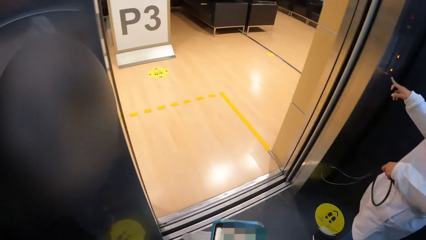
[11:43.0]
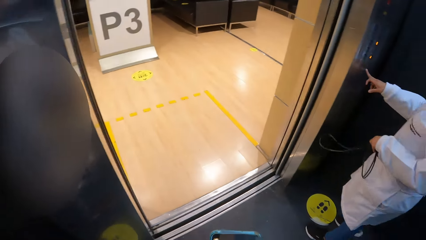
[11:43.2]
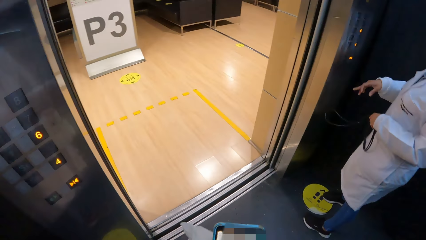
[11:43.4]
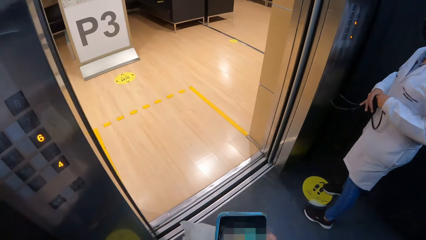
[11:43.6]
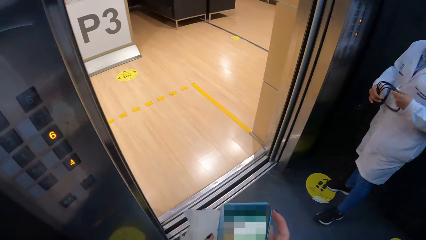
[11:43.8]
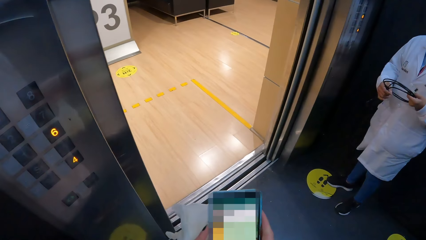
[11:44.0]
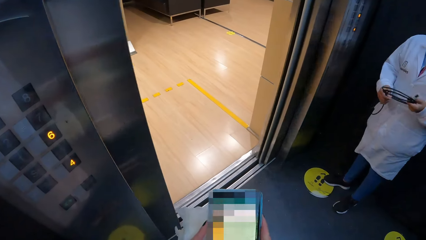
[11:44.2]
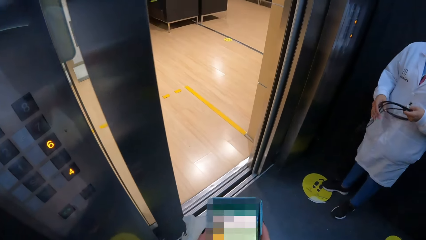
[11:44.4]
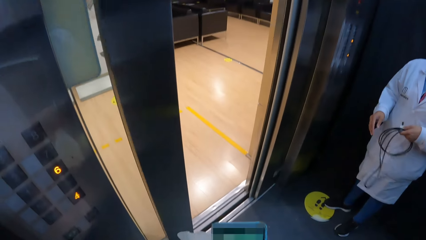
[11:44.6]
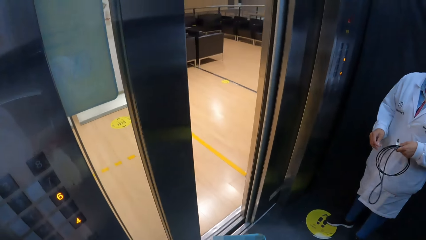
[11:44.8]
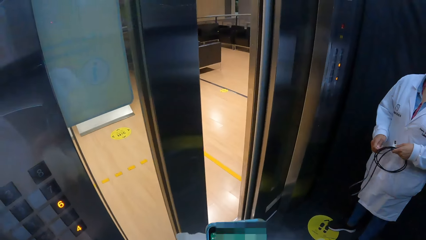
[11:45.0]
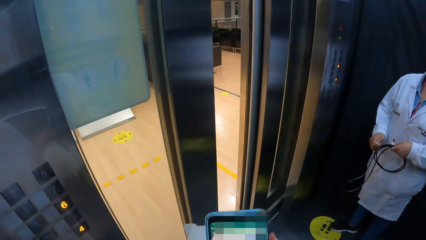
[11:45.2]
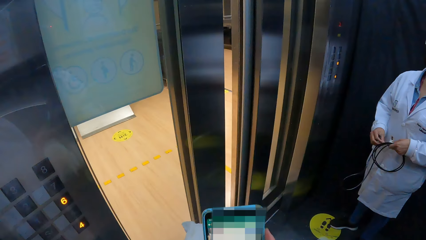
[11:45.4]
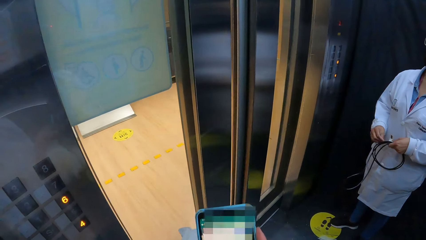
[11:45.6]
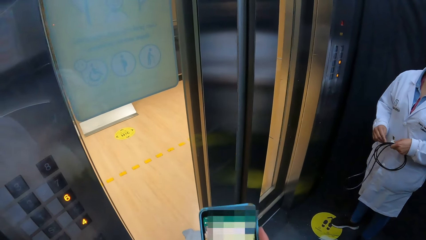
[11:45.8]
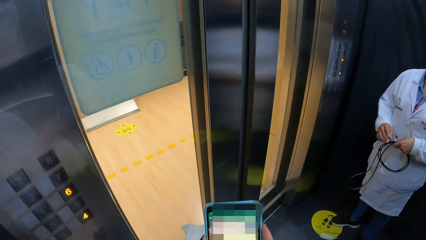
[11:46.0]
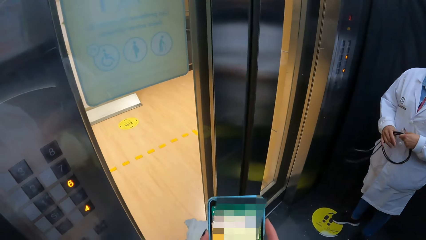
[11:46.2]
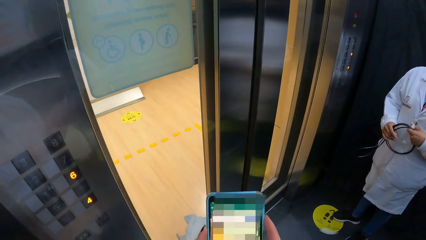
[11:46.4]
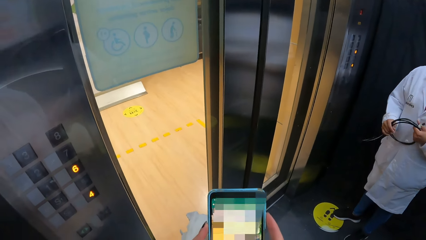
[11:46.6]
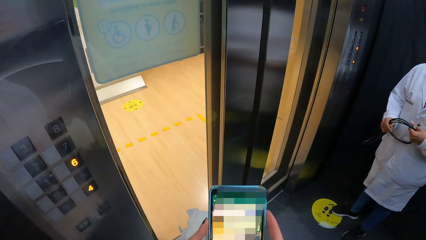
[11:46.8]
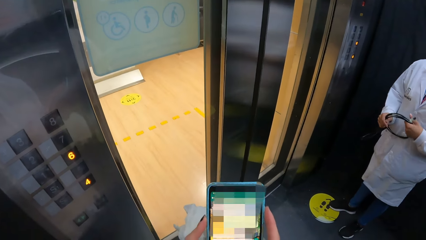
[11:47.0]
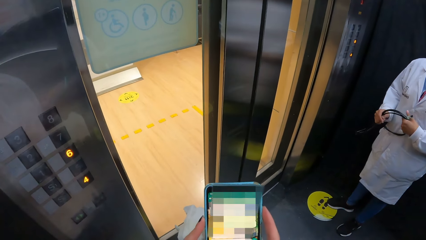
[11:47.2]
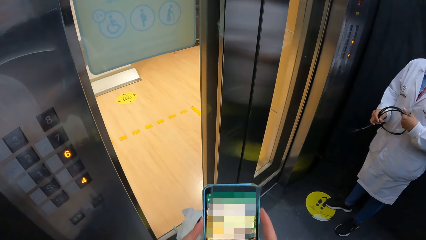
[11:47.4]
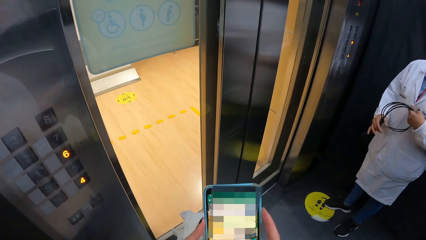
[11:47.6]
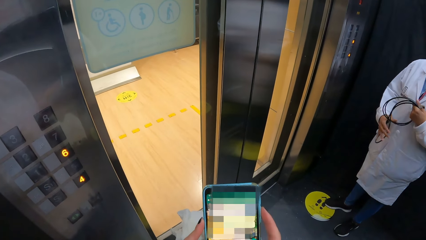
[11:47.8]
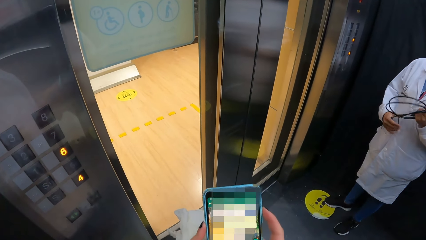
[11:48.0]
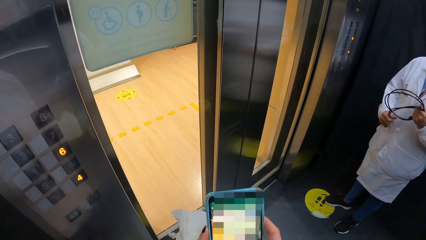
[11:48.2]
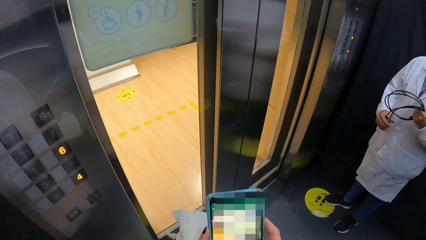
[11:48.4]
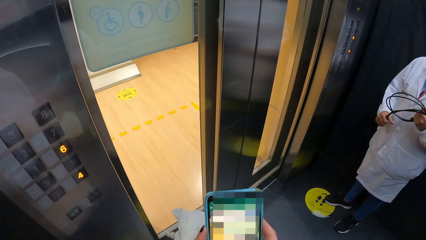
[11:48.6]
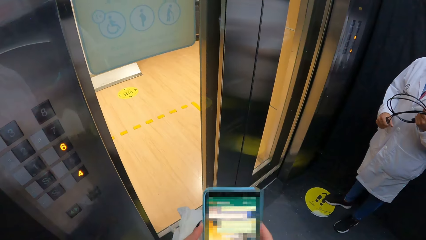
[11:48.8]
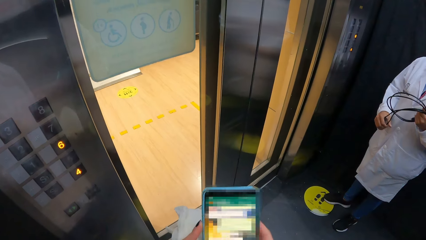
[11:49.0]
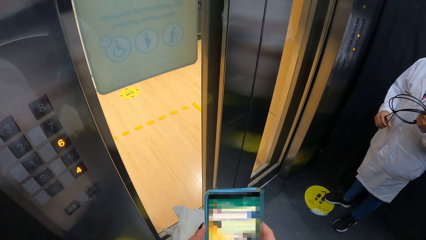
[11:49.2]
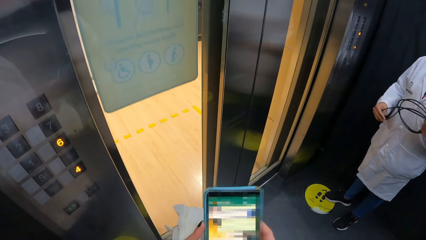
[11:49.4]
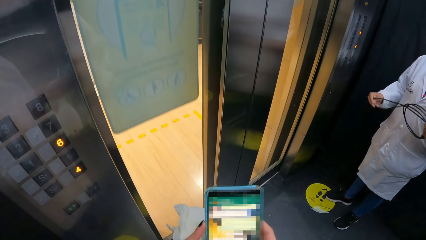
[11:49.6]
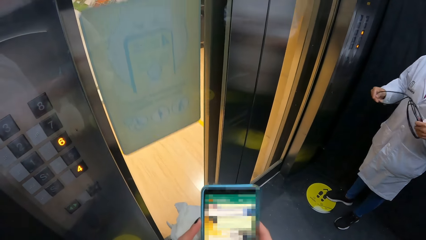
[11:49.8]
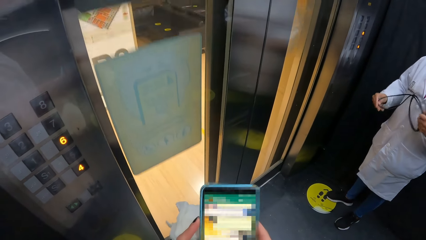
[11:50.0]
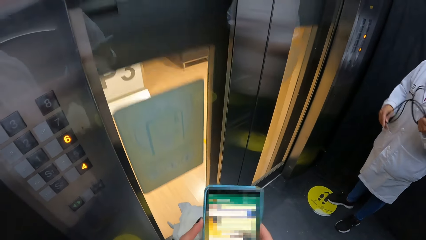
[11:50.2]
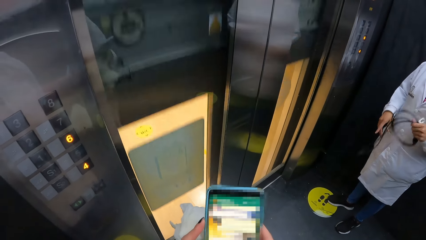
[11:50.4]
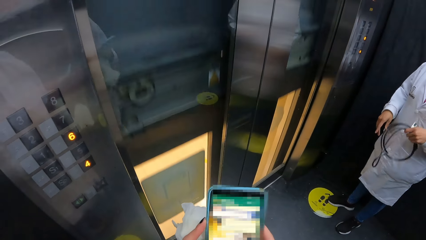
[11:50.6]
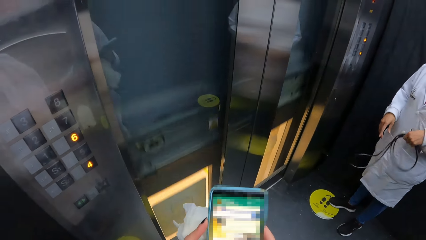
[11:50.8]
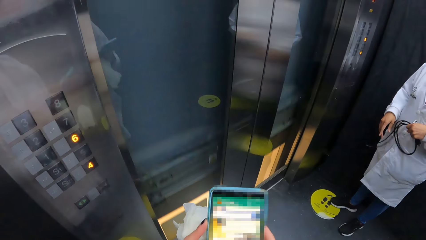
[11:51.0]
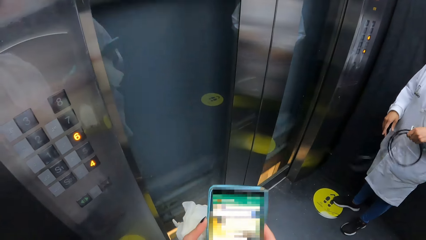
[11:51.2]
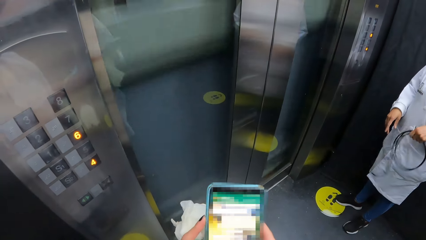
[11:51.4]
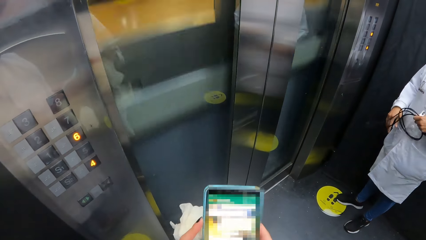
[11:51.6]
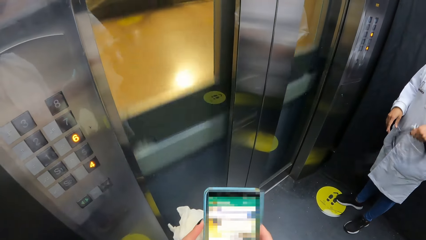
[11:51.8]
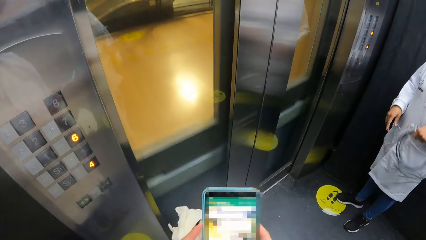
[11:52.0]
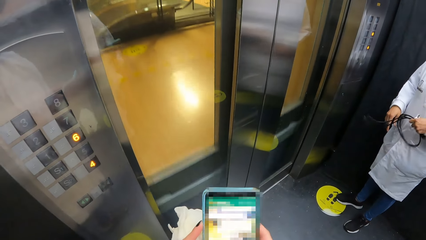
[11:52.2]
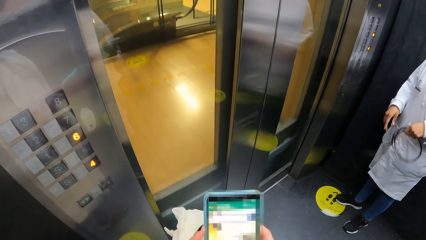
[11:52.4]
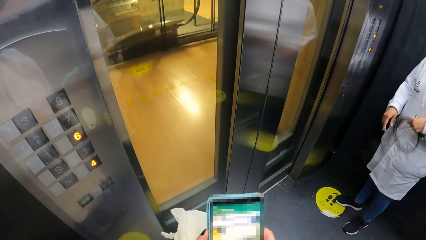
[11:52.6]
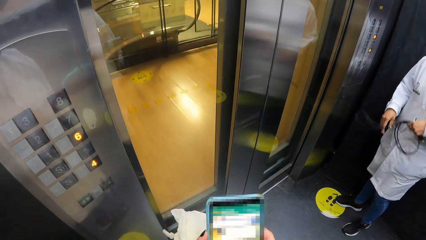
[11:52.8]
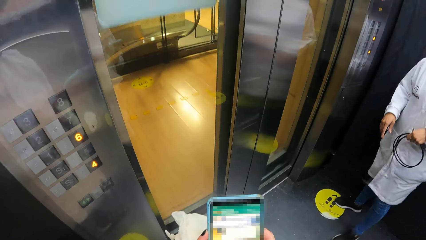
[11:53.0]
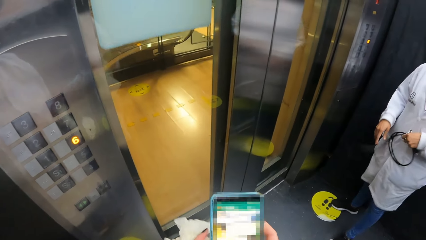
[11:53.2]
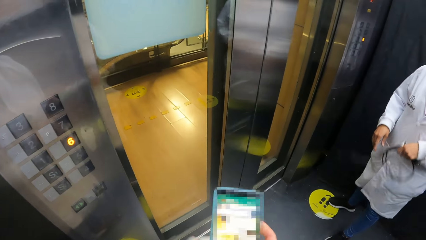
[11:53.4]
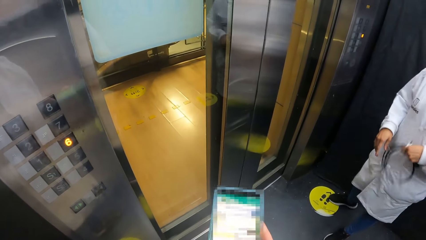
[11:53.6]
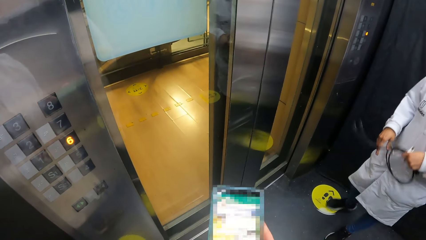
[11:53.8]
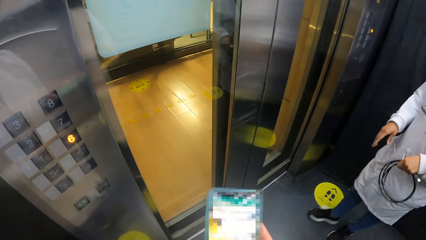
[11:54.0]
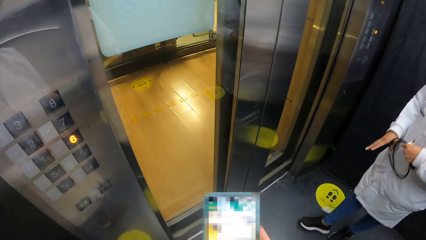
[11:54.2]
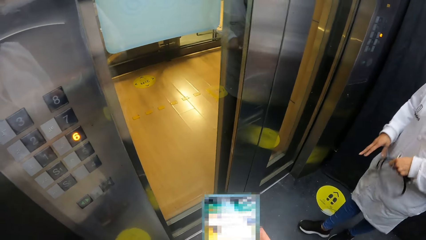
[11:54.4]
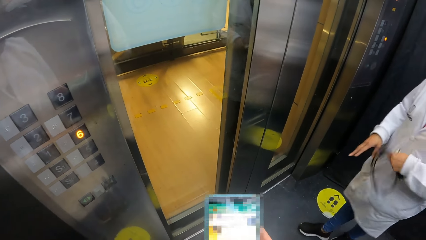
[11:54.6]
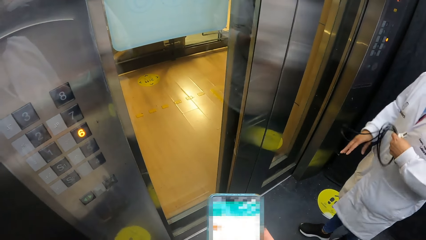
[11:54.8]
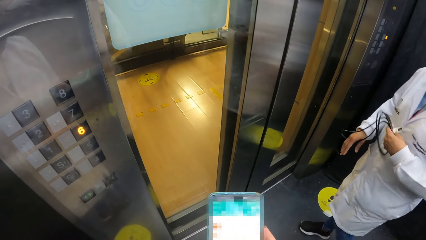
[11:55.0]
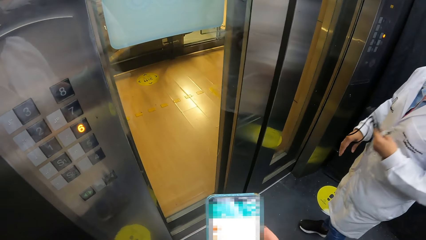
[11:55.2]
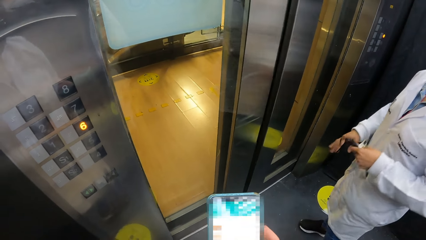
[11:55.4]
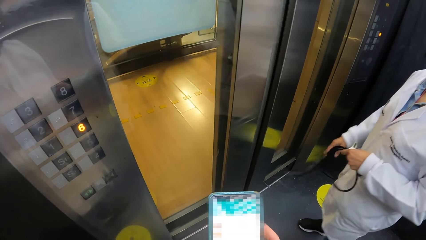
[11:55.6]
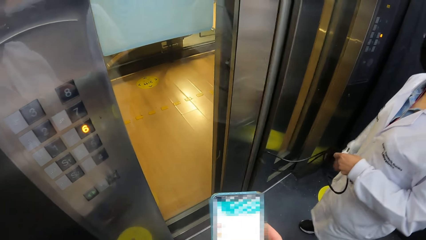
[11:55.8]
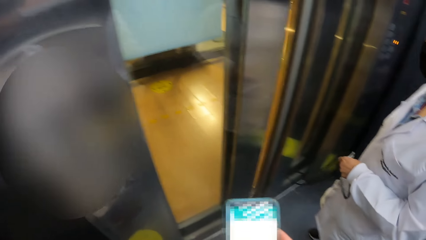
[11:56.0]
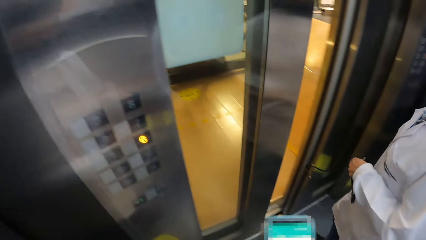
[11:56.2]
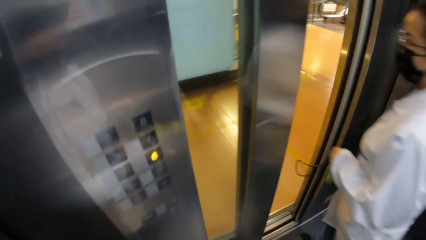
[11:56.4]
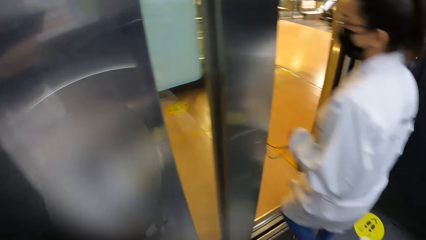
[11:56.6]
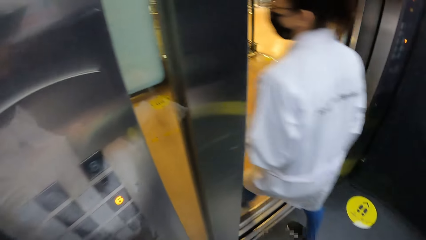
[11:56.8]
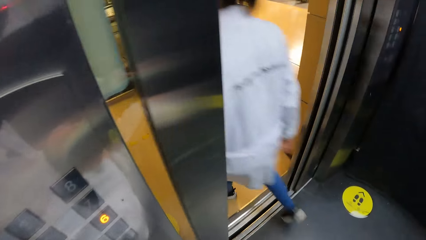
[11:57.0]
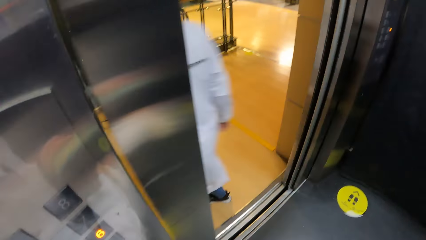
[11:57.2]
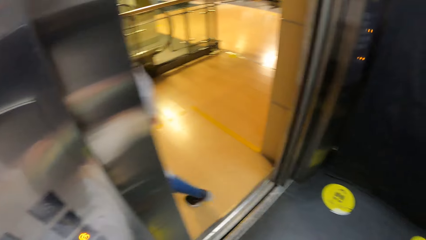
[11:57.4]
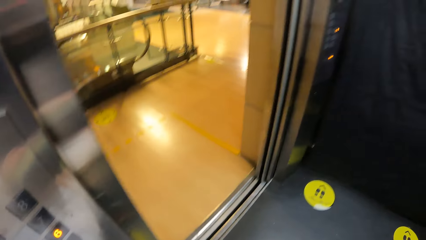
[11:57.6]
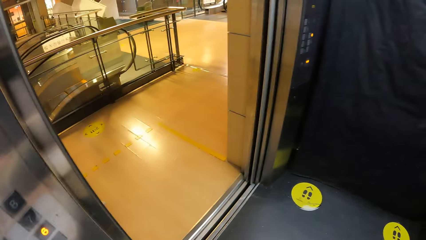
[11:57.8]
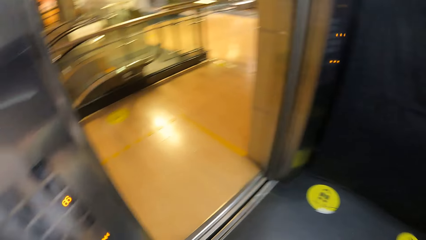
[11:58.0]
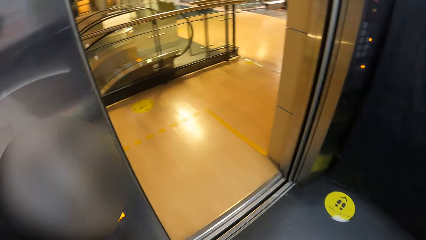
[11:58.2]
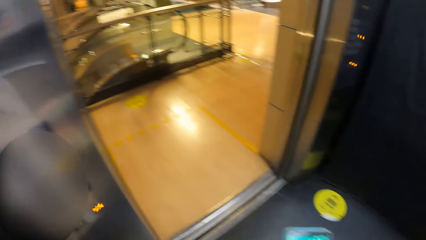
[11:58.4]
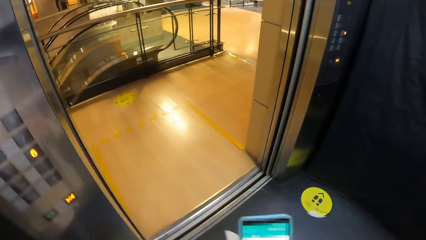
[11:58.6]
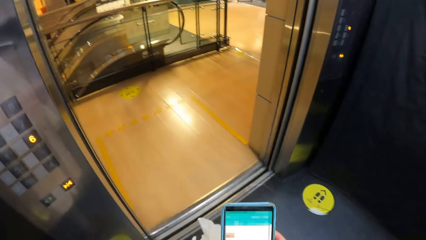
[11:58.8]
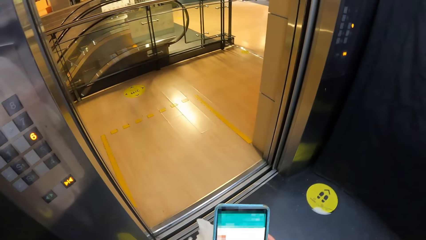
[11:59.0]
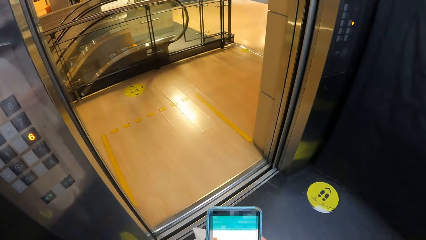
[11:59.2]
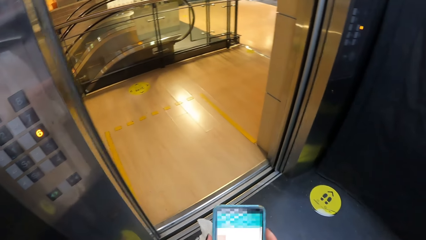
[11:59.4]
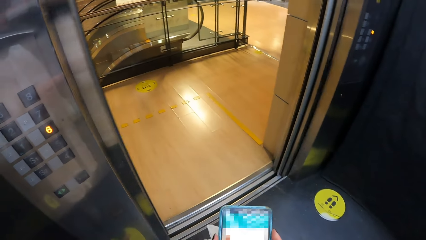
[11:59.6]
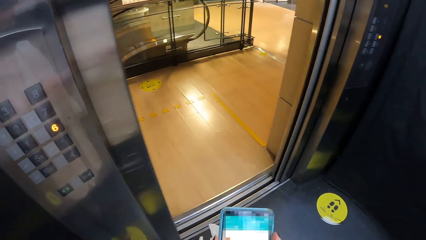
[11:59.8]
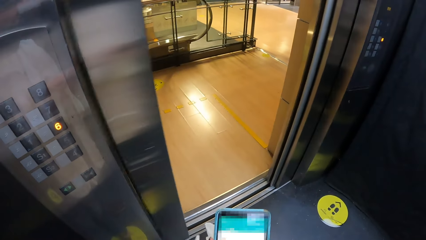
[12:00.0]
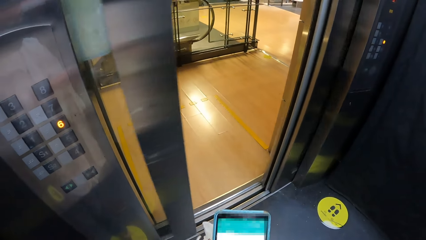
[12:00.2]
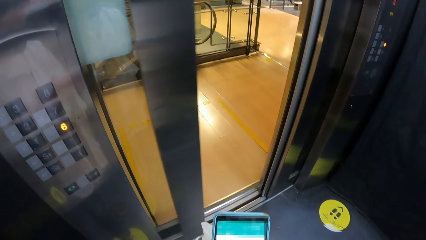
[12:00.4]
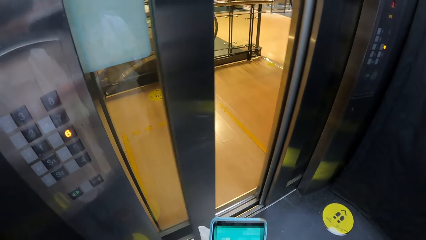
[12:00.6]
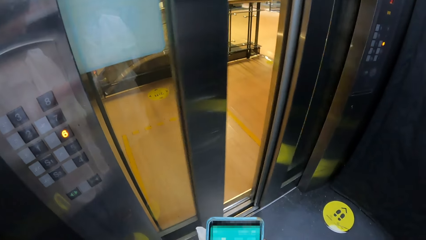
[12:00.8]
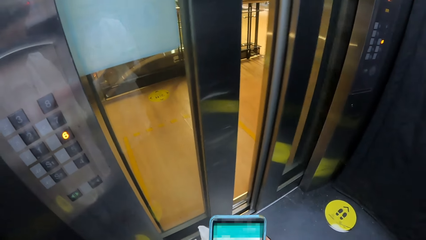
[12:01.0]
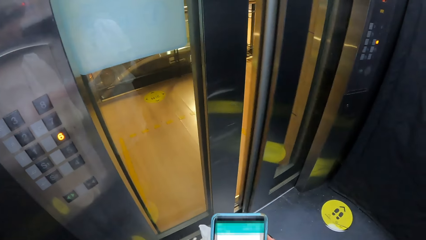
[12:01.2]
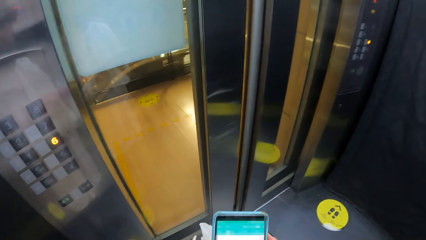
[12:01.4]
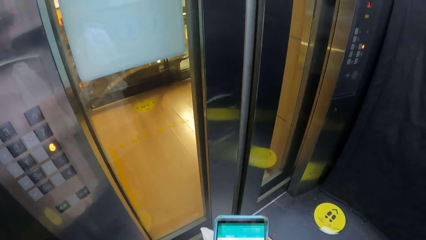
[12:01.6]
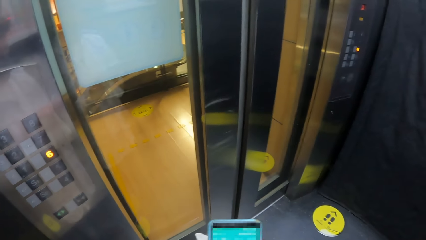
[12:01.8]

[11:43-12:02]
The woman pushes a control switch in the elevator with her right hand. The camera wearer operates the phone with both hands. The woman holds the cable with both hands, touches the cable with her right hand, presses the cable with her right hand, swings the cable in her left hand and steps out of the elevator.
